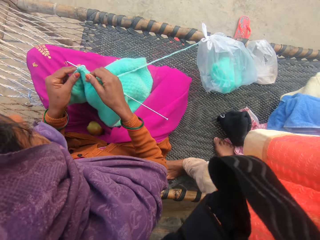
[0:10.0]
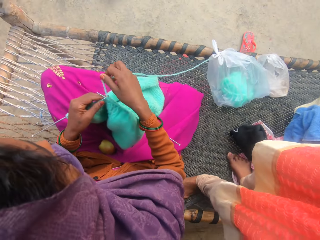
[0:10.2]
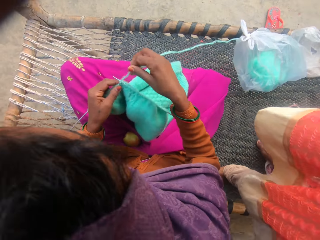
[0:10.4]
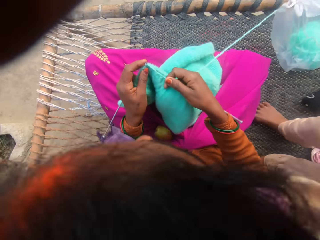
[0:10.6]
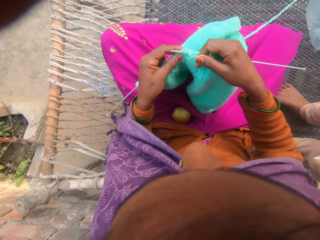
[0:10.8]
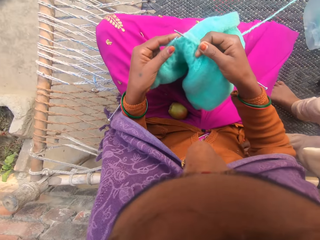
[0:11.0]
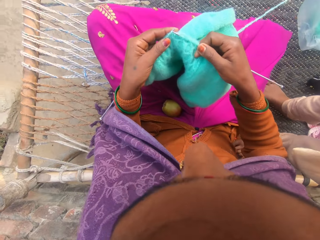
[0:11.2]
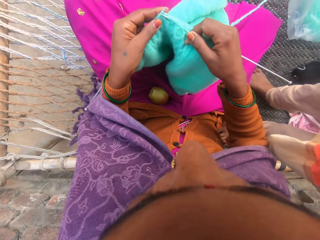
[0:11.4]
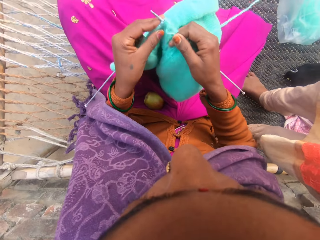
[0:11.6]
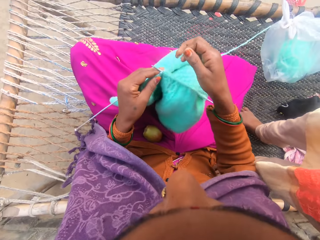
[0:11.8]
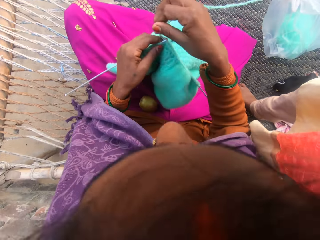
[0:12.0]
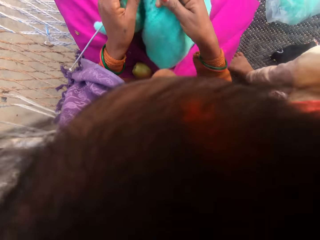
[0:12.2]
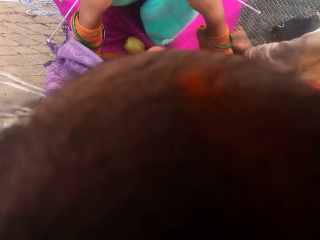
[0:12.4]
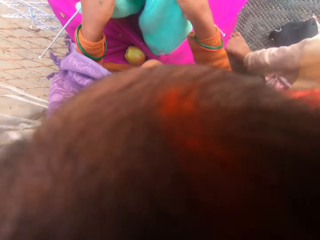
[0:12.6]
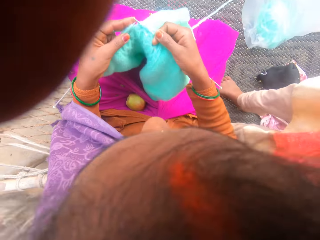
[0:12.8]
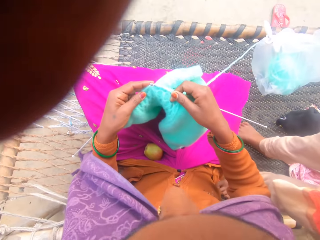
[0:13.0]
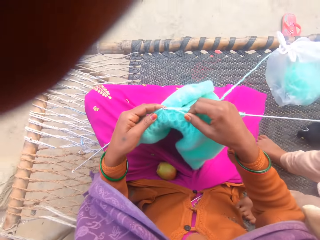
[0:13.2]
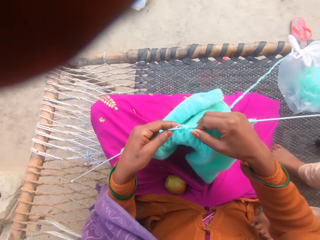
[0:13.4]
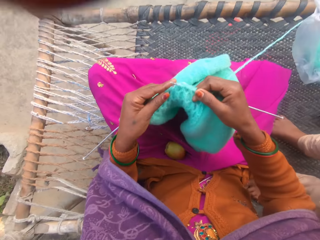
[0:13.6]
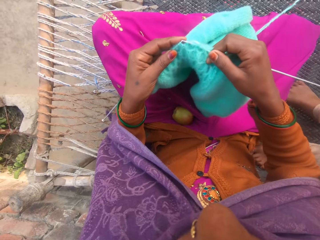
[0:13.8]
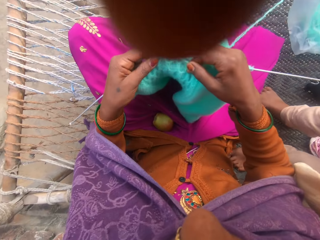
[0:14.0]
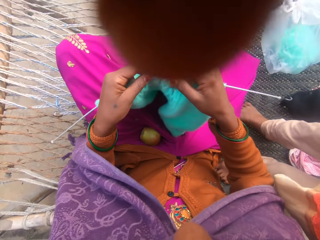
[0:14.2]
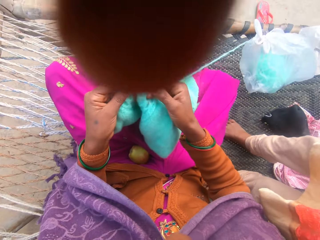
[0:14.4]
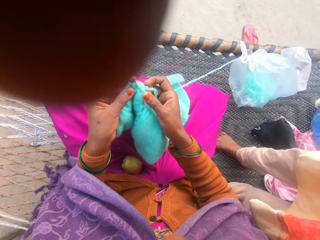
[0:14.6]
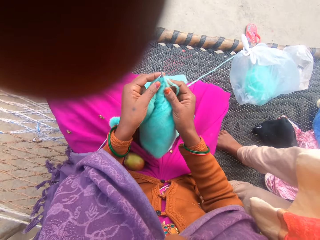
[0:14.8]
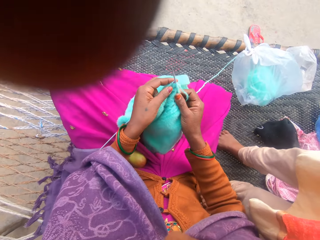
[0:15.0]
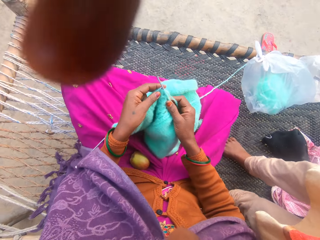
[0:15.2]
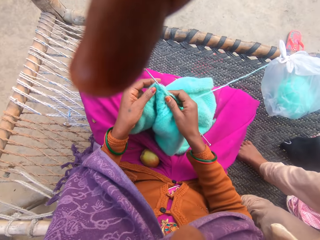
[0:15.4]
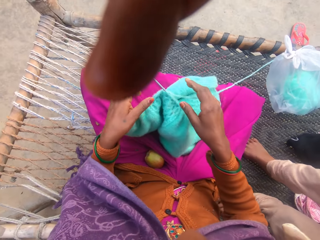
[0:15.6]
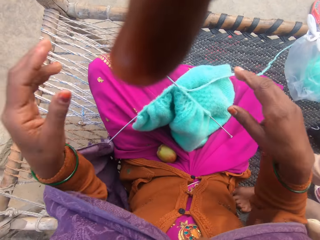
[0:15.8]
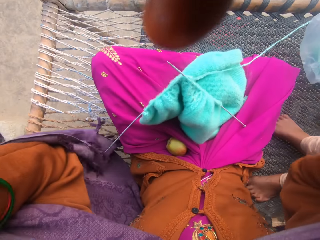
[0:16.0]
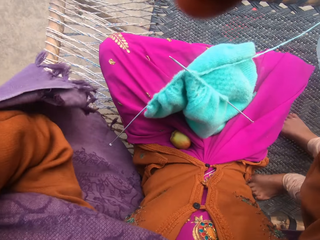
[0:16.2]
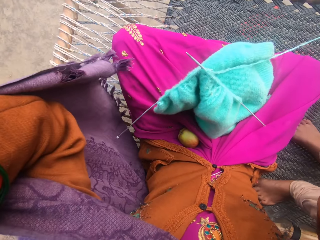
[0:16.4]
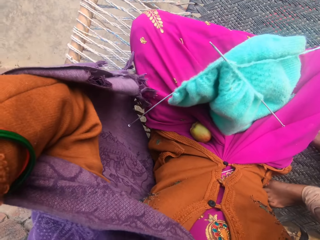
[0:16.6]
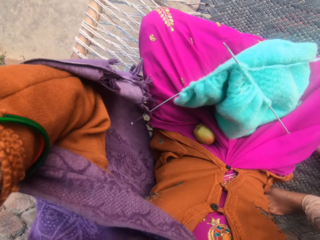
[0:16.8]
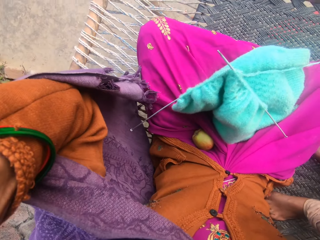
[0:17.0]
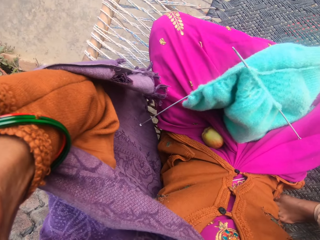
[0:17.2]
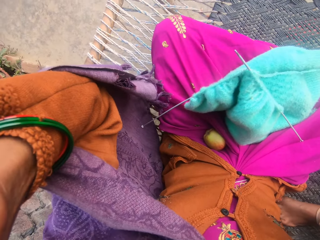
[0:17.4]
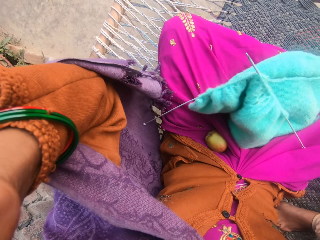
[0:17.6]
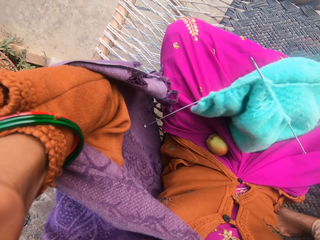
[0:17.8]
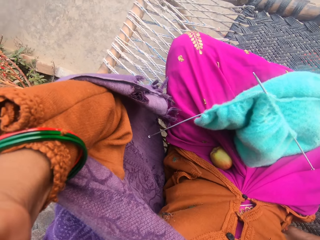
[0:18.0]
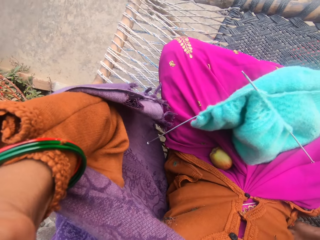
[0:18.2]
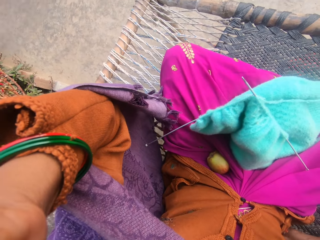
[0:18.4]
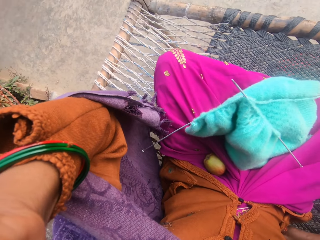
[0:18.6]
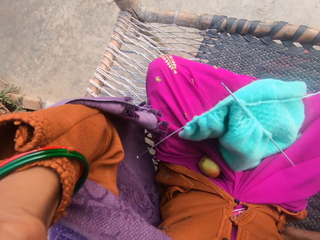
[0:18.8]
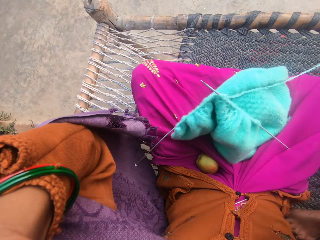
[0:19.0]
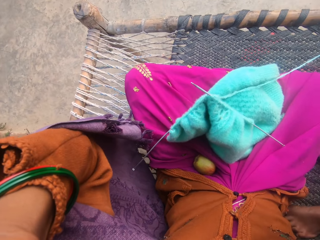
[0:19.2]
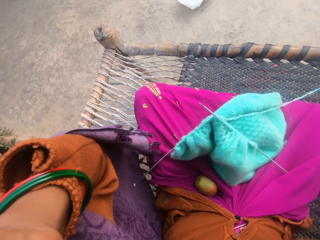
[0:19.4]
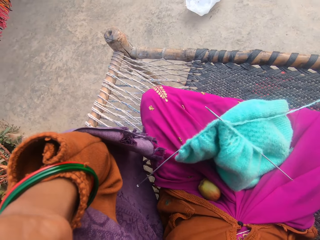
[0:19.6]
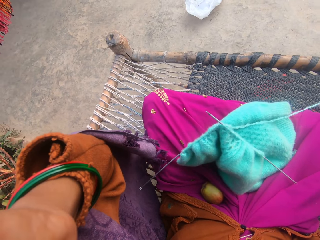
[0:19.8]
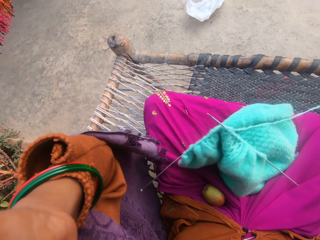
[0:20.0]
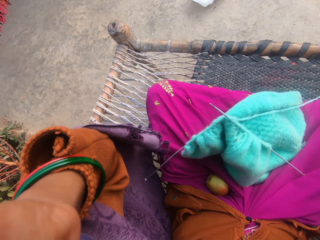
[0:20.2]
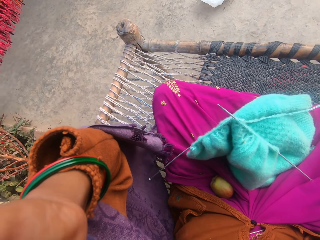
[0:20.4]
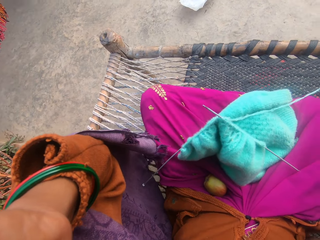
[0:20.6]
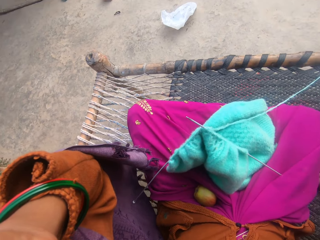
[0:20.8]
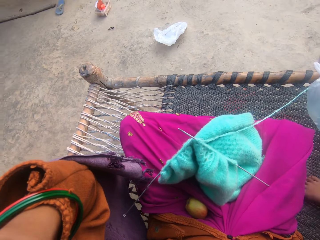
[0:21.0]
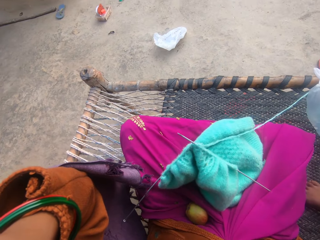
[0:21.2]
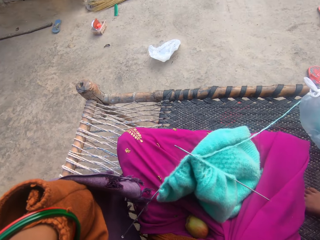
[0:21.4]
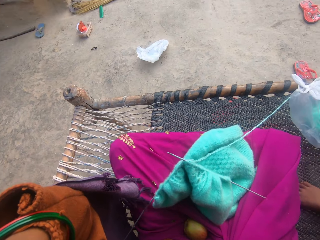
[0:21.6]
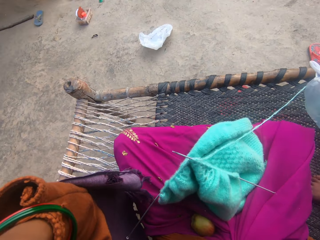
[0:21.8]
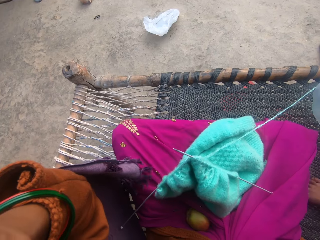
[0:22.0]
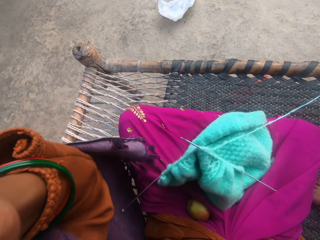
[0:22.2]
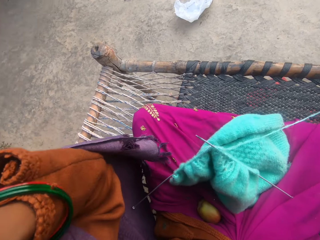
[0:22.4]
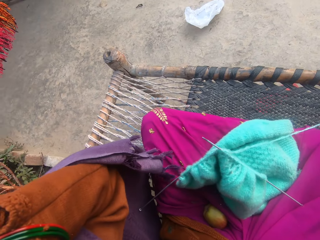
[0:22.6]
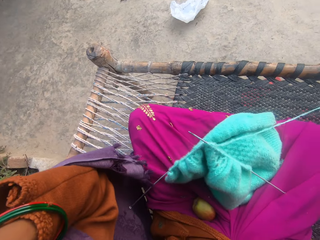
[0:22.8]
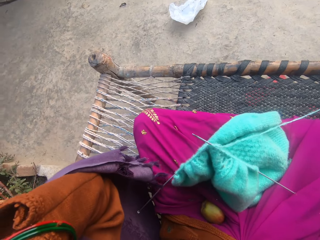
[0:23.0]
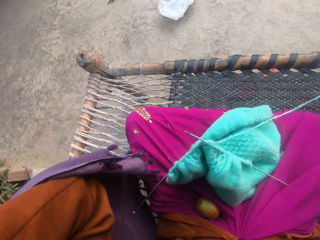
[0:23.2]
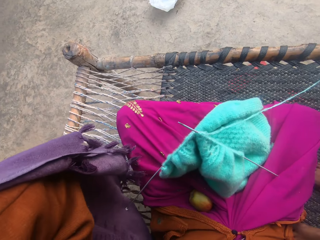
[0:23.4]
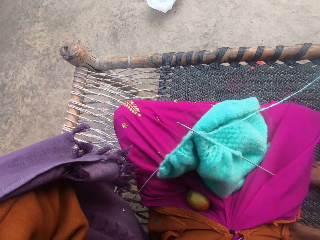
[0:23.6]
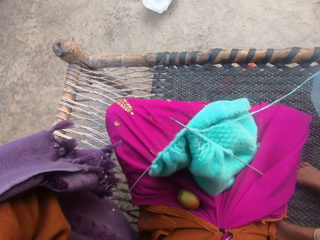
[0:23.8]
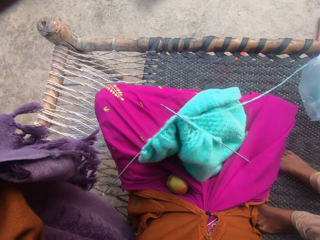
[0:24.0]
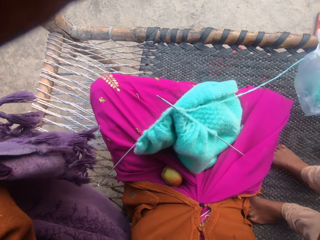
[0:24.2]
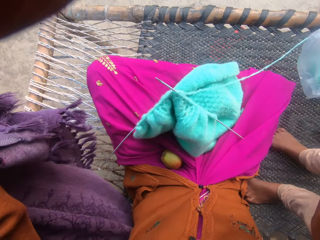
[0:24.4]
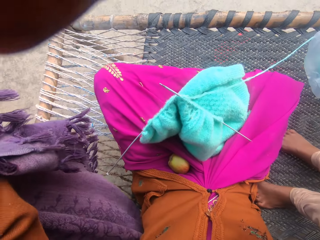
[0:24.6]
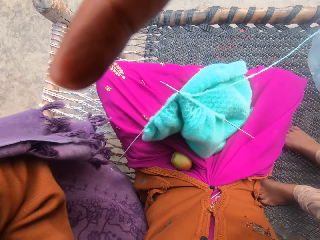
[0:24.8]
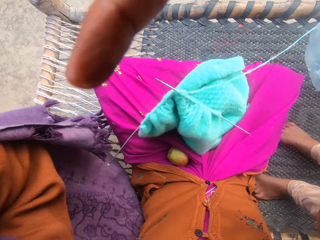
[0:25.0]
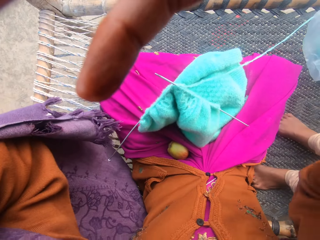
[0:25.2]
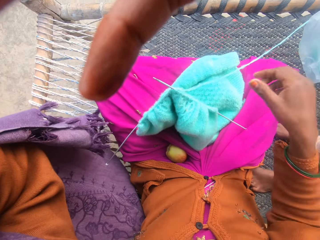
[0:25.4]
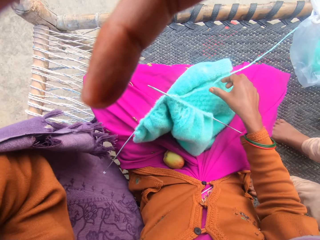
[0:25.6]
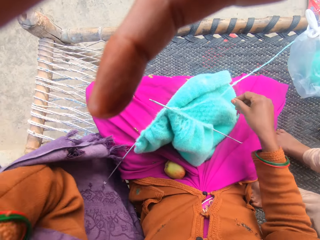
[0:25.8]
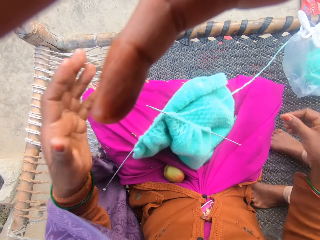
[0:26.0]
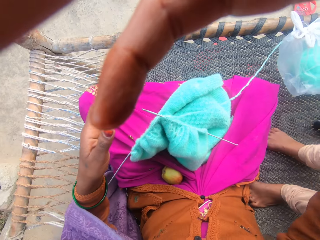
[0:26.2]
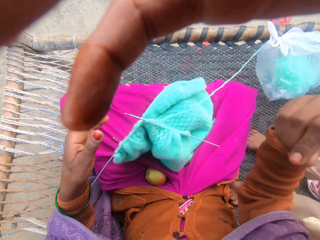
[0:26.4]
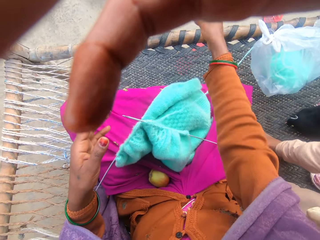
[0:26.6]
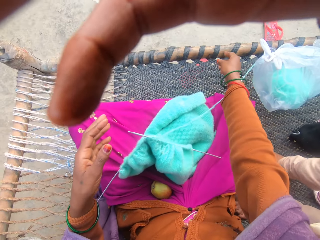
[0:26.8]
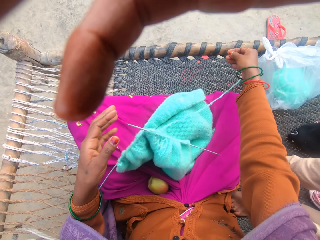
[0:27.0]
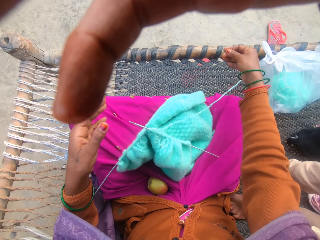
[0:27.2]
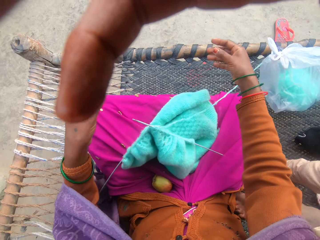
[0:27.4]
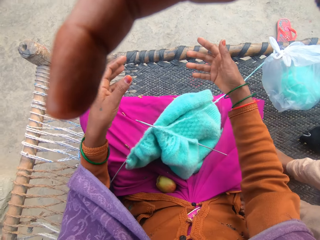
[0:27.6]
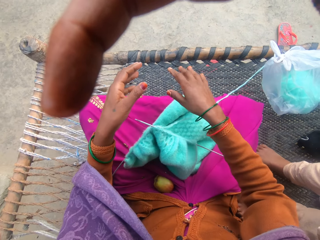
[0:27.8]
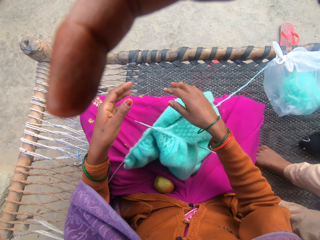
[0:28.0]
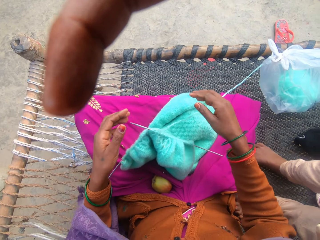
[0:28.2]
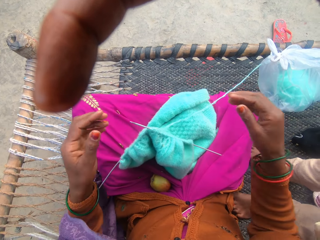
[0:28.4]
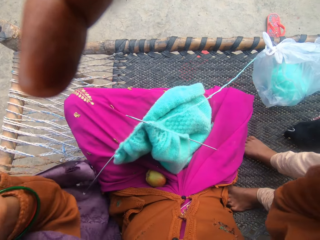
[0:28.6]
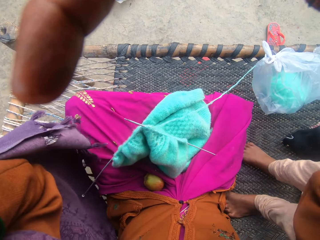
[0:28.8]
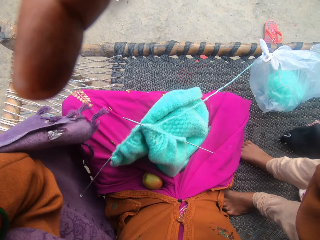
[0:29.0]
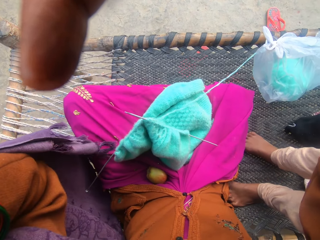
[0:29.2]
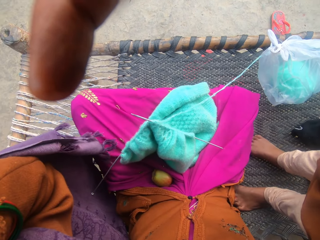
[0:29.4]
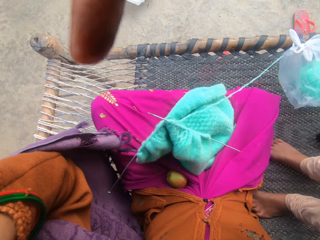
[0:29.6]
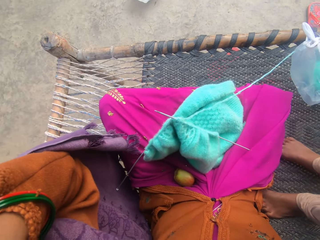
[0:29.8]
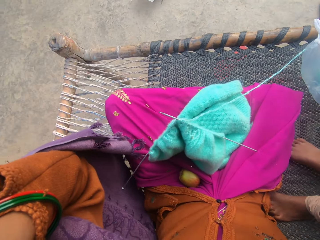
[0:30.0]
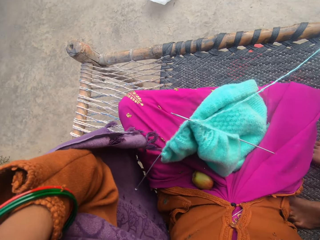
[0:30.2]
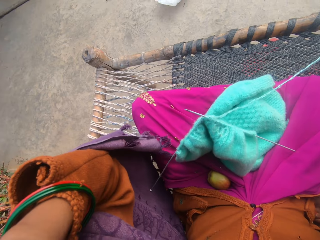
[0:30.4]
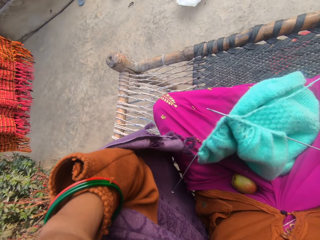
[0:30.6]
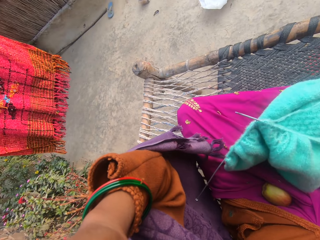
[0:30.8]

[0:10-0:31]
A woman adjusts the camera of the camera wearer. The camera wearer knits the cloth. They adjust the camera. A girl stands on the charpoy beside the camera wearer.
